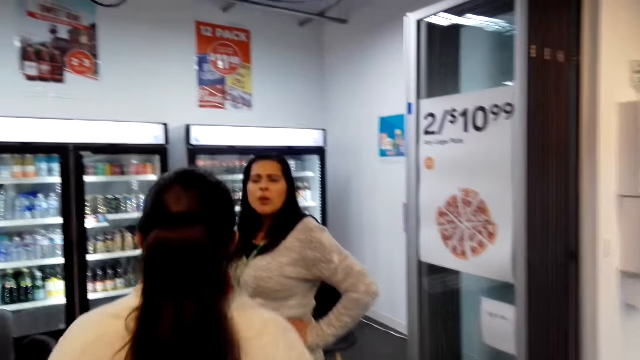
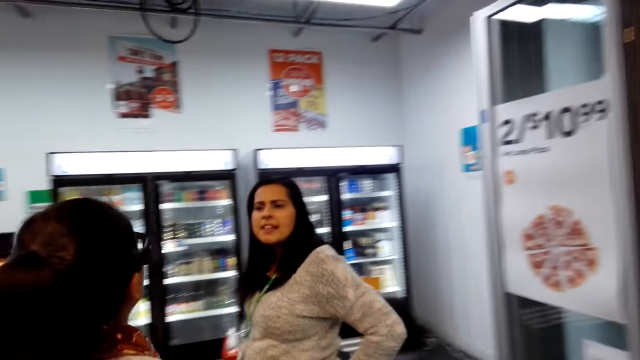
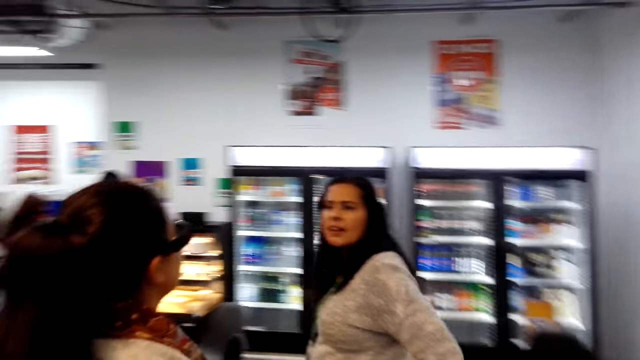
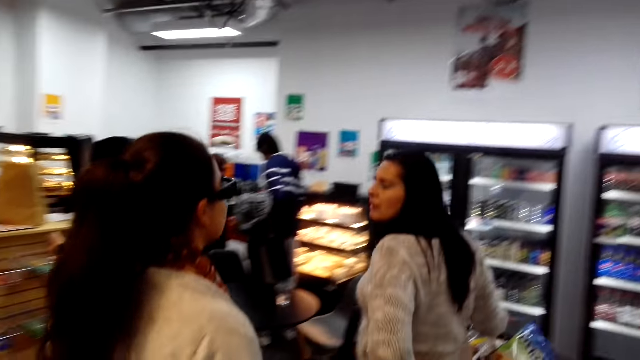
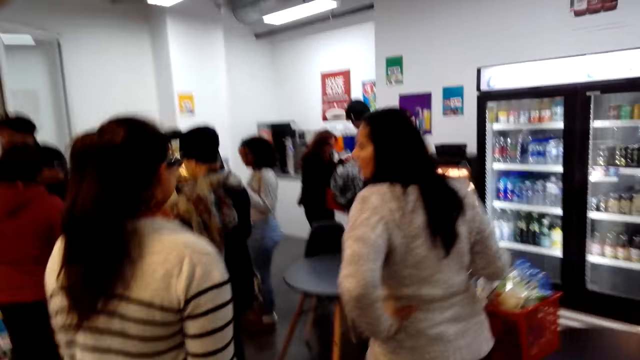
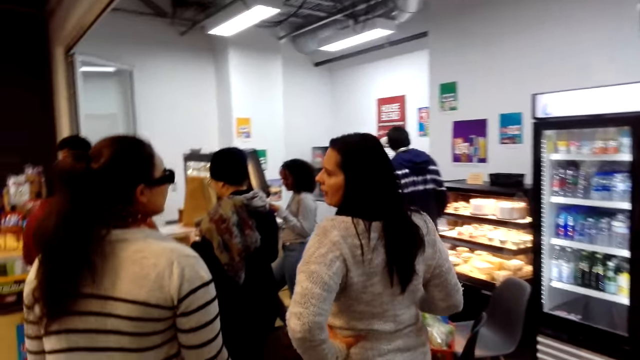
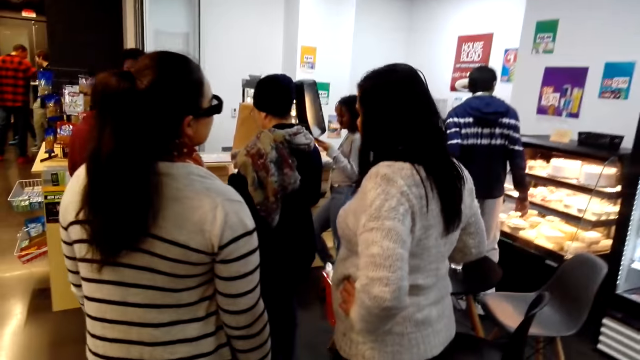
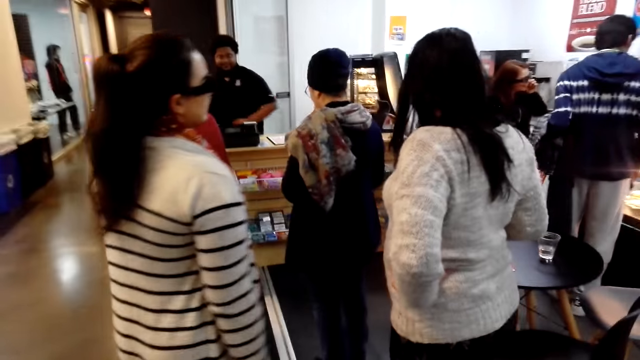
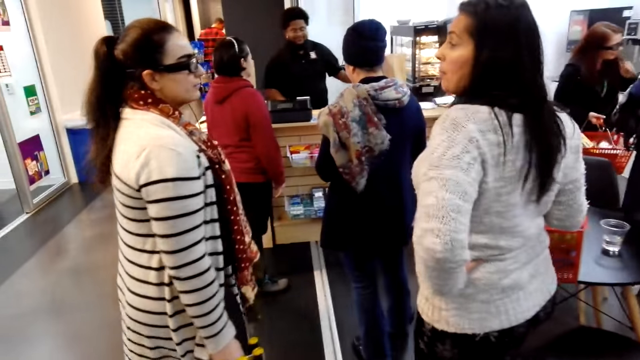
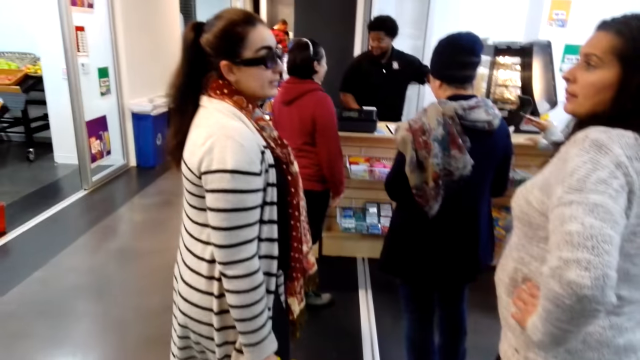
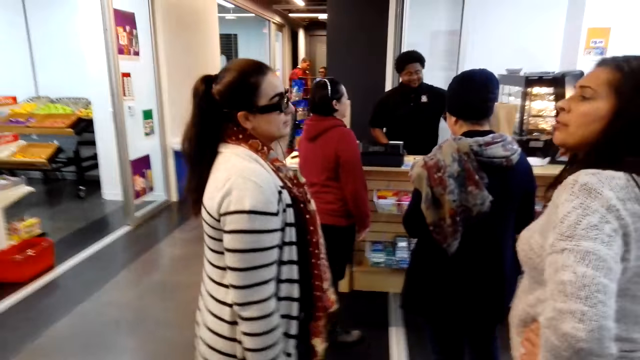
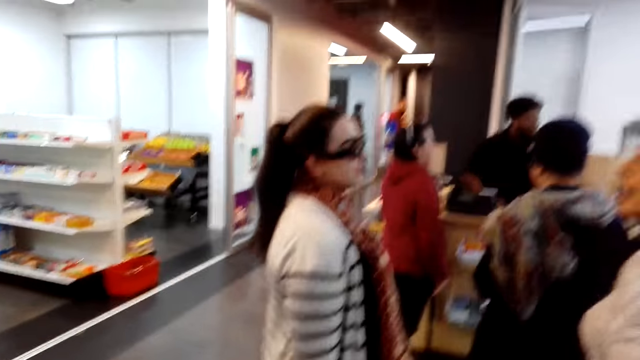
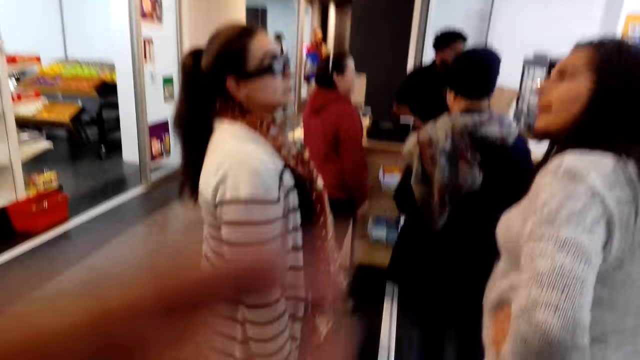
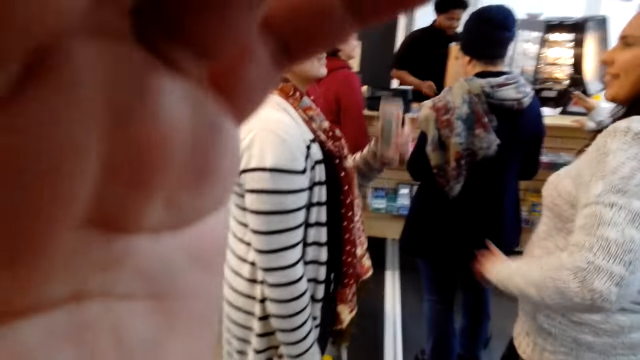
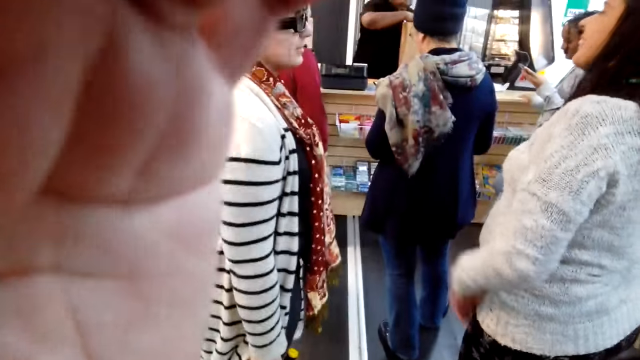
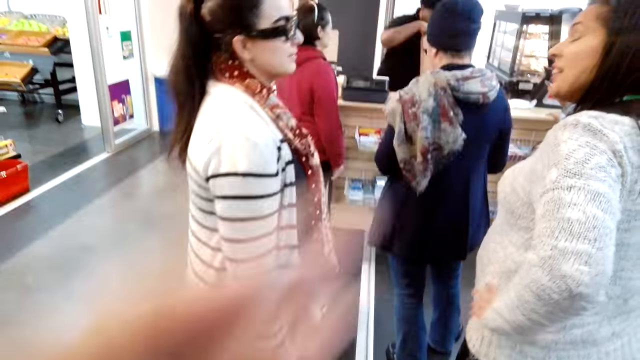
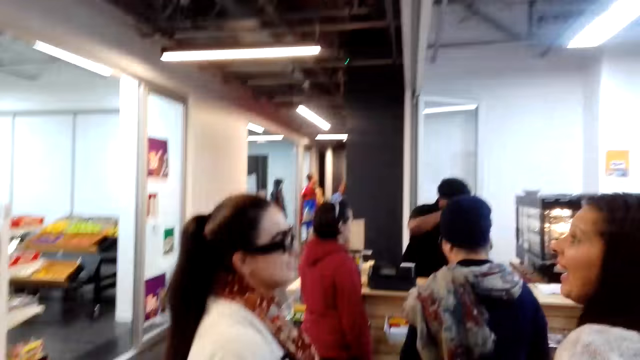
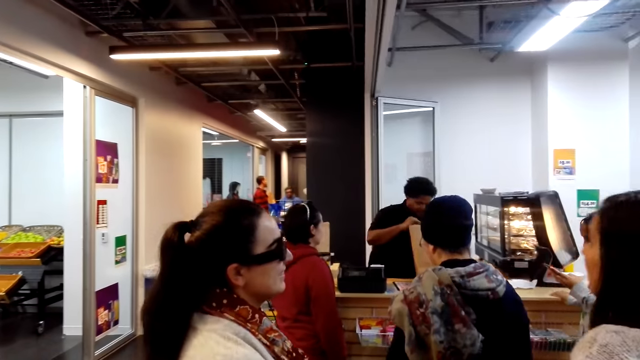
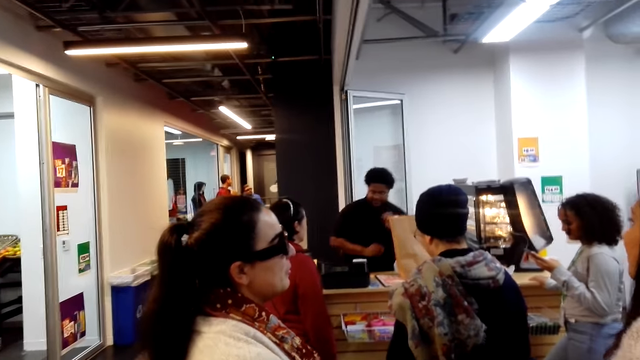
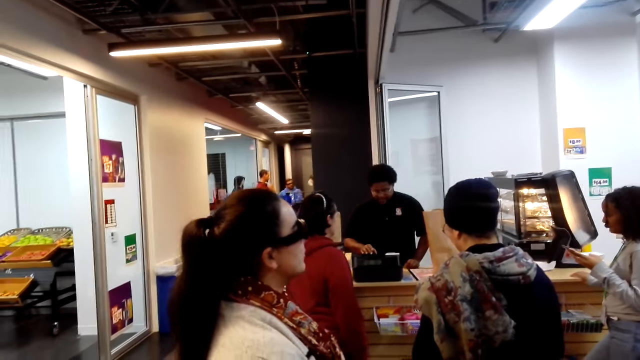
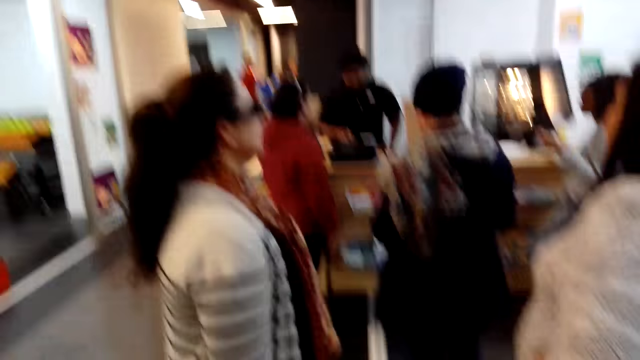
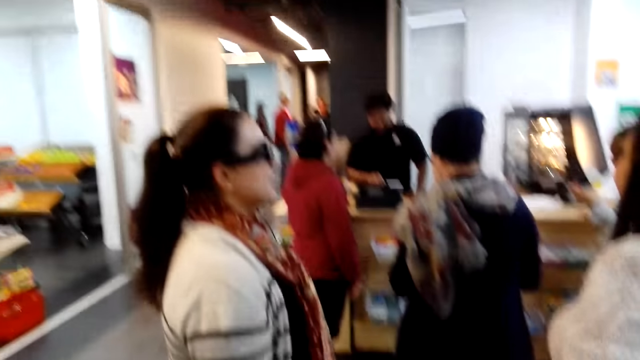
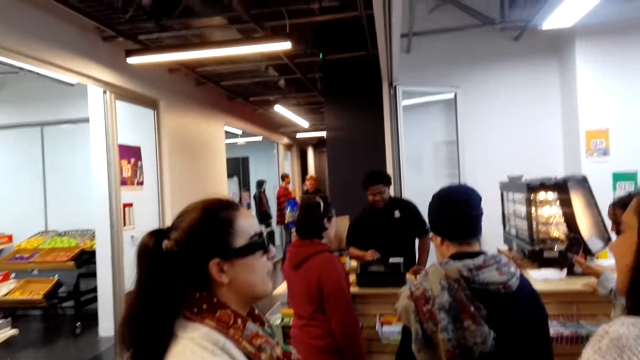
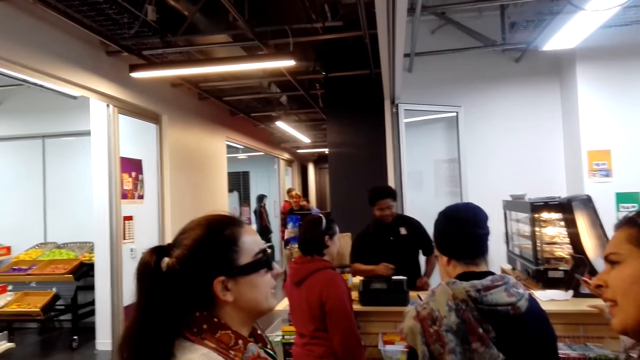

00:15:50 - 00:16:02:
The camera wearer adjusts the camera. A person touches the scanning machine.

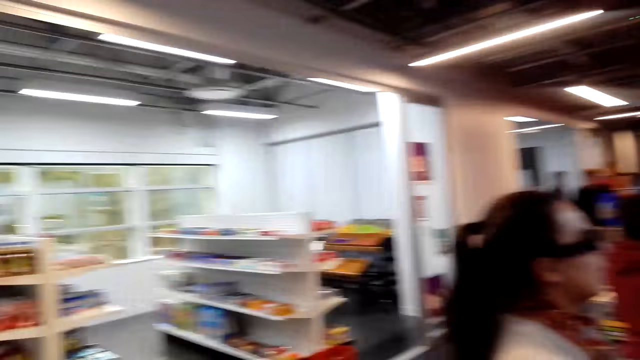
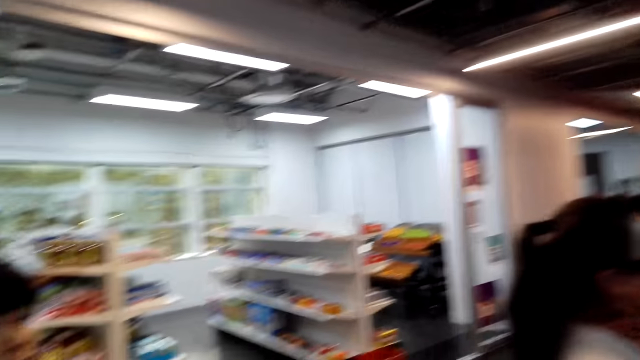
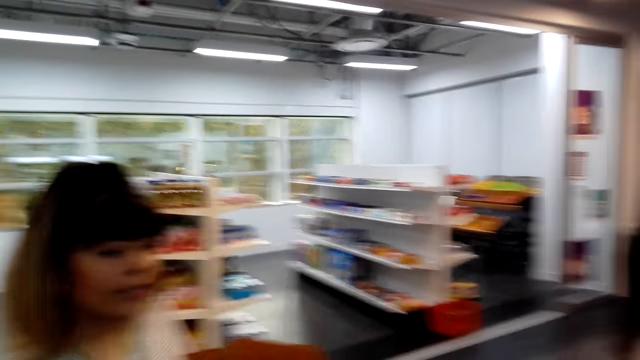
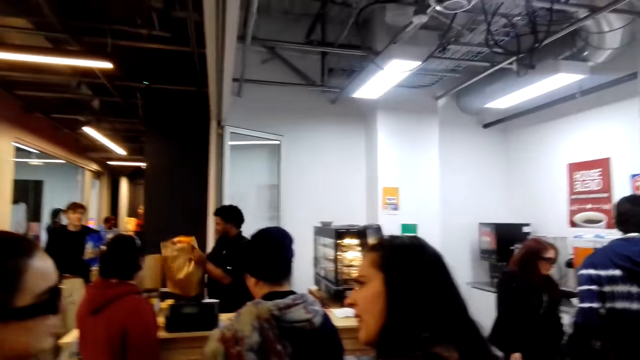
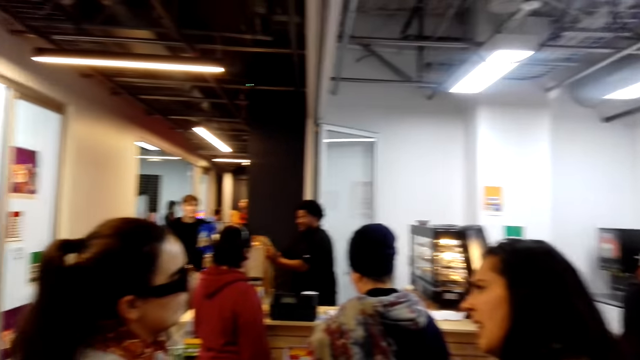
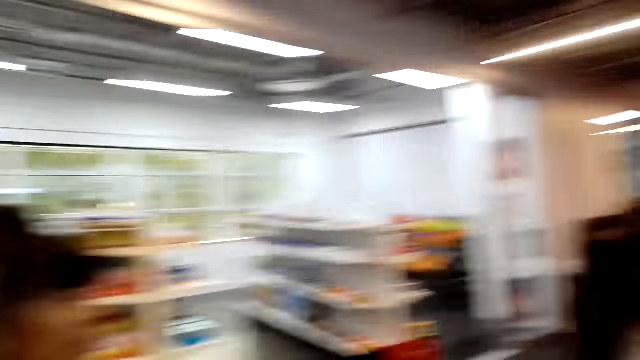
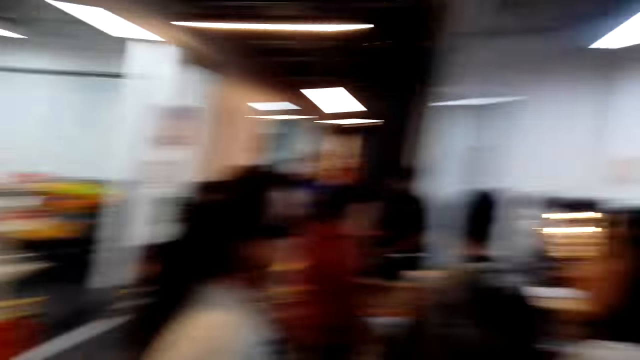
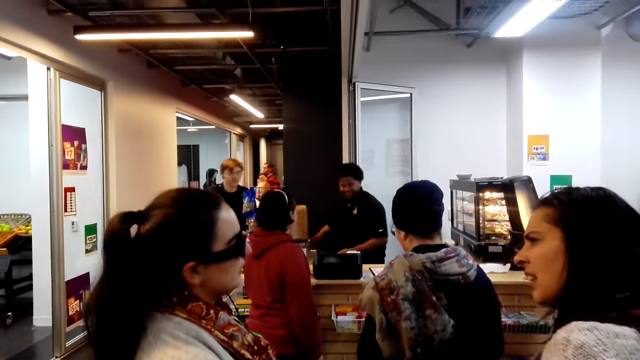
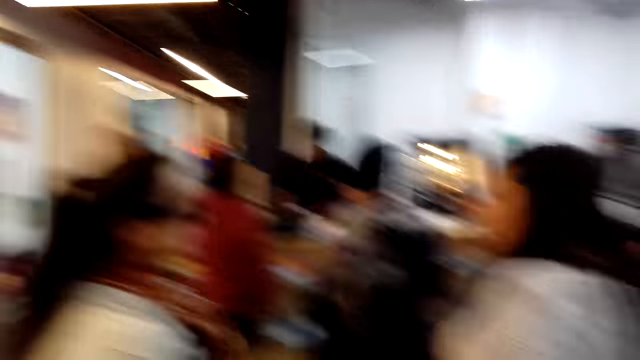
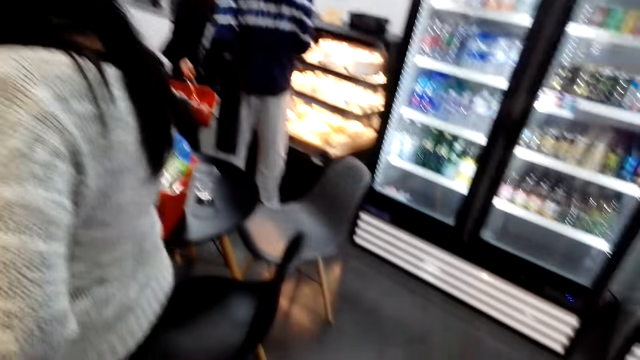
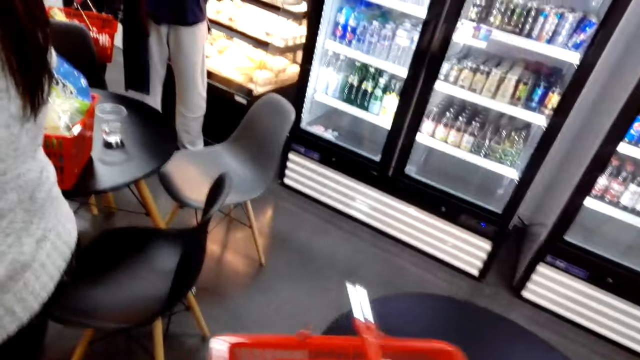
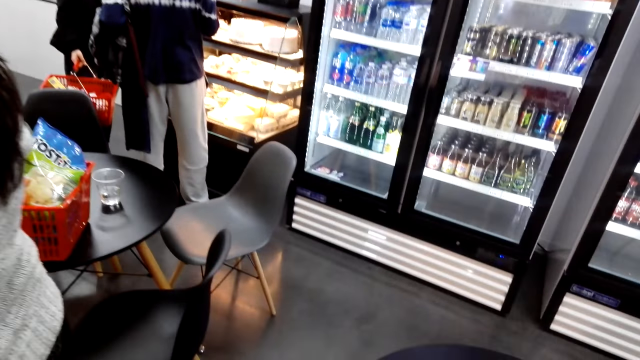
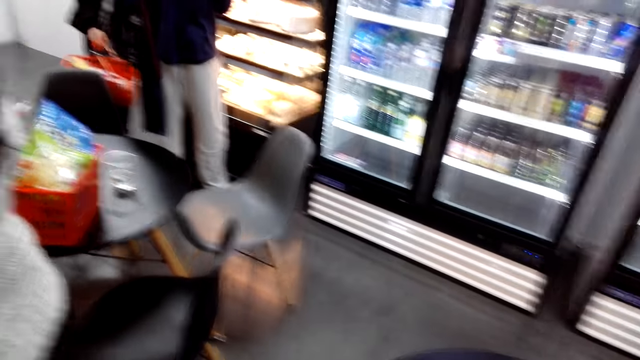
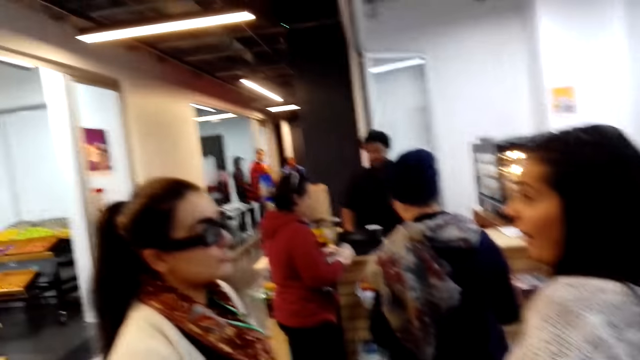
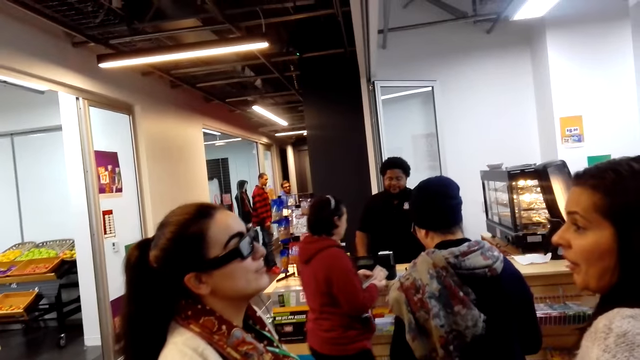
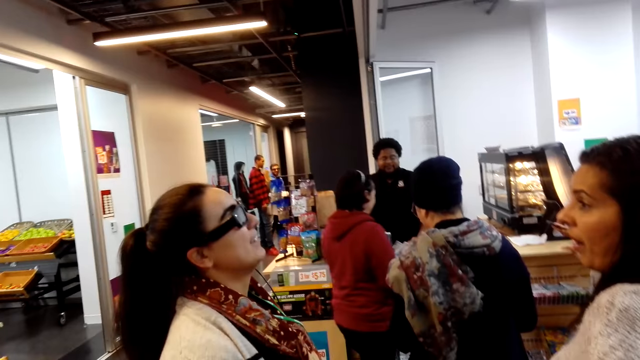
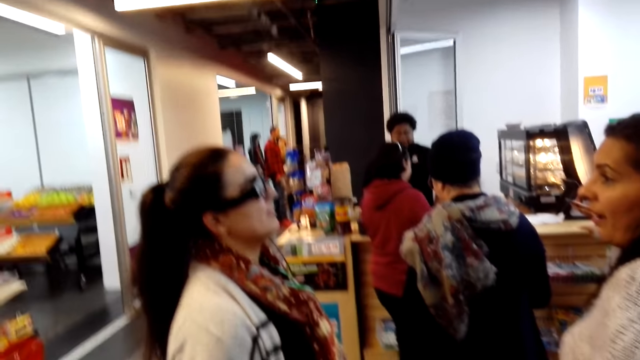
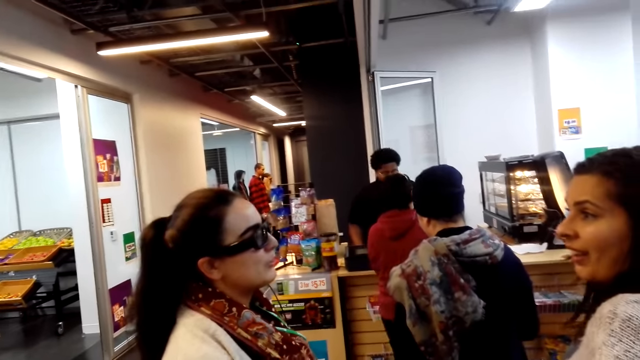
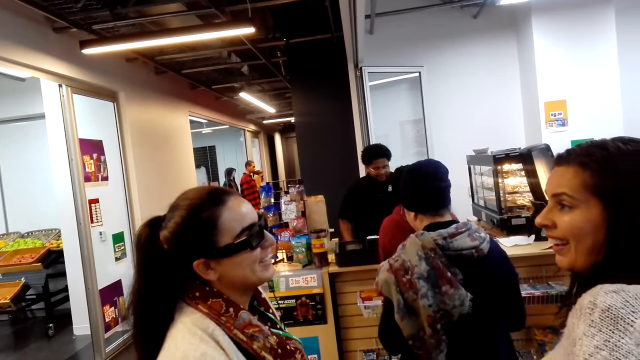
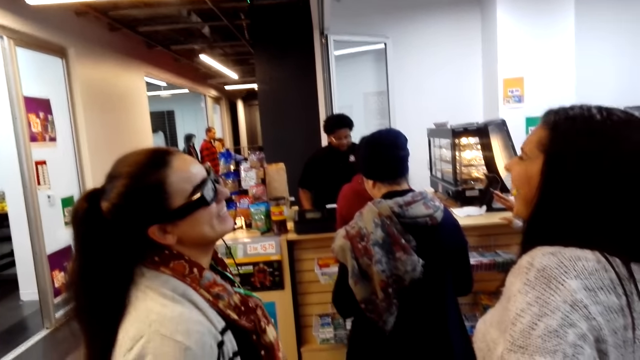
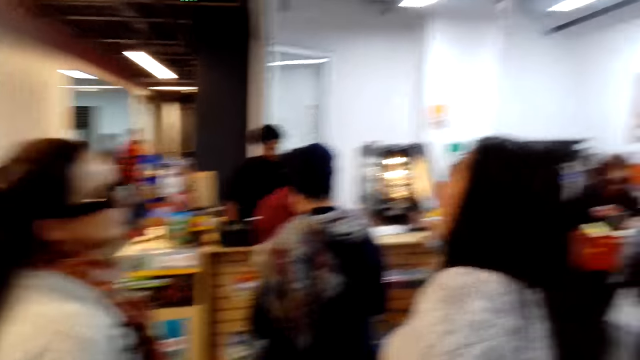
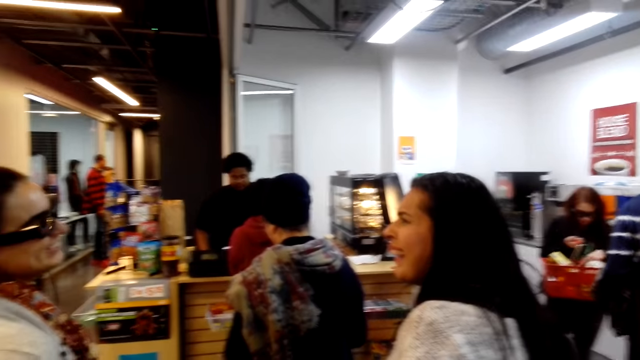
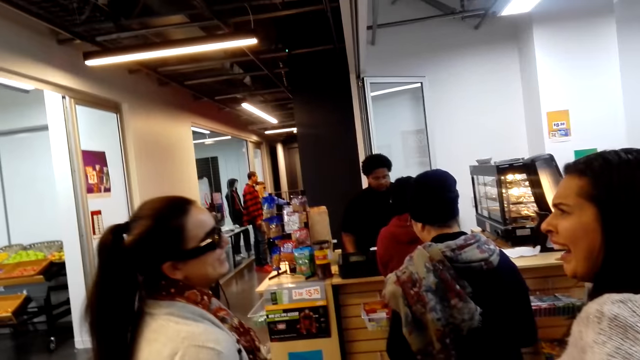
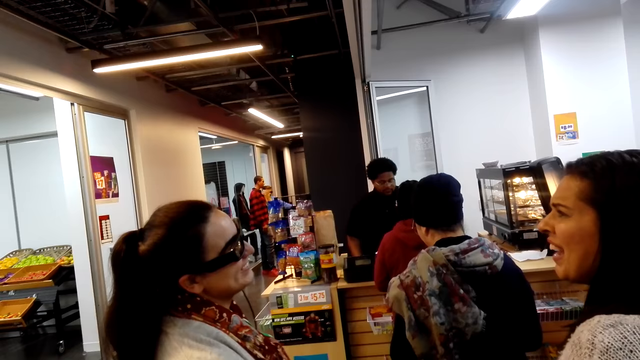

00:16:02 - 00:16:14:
A person interacts with the camera wearer. Another person puts a bag on the counter. Another person looks at the cakes. Another person counts cash.
